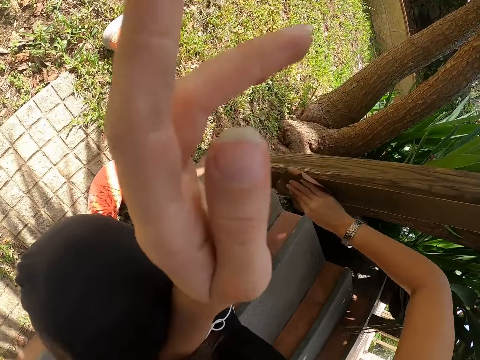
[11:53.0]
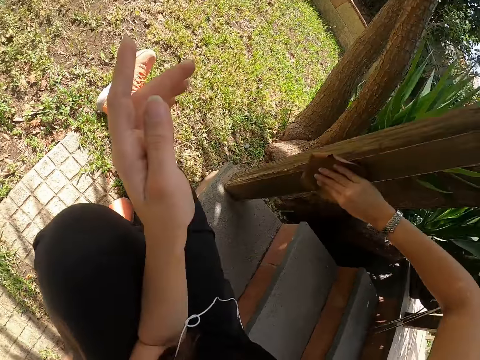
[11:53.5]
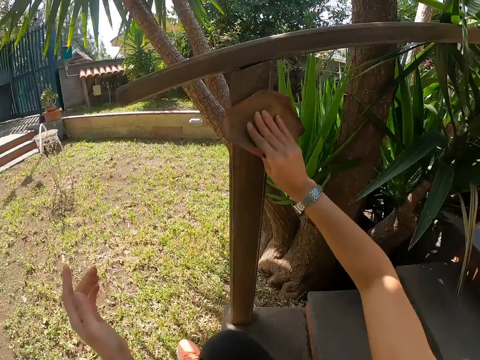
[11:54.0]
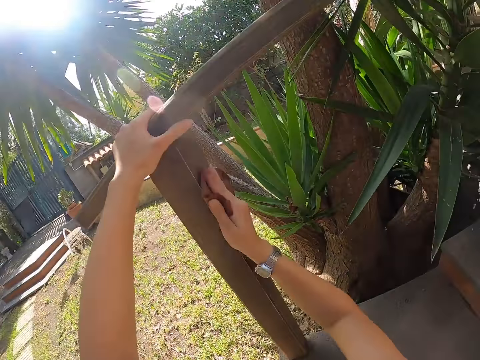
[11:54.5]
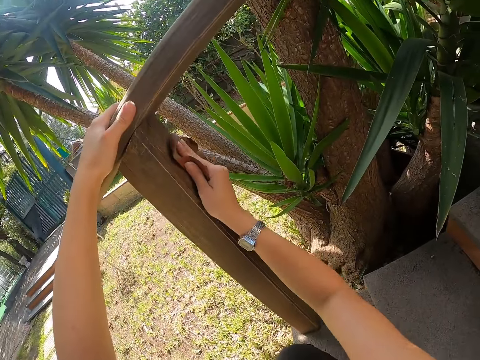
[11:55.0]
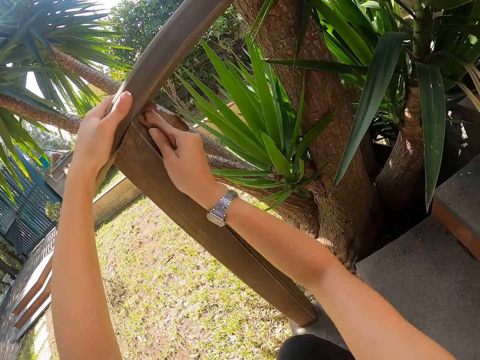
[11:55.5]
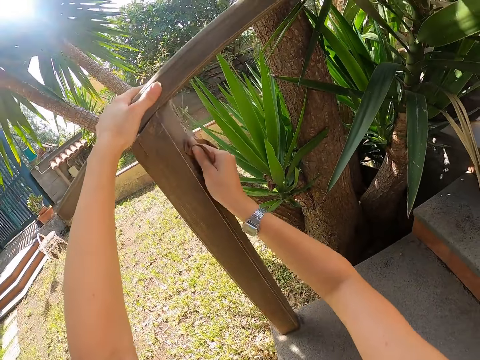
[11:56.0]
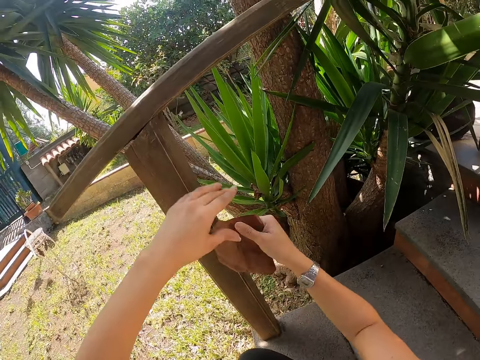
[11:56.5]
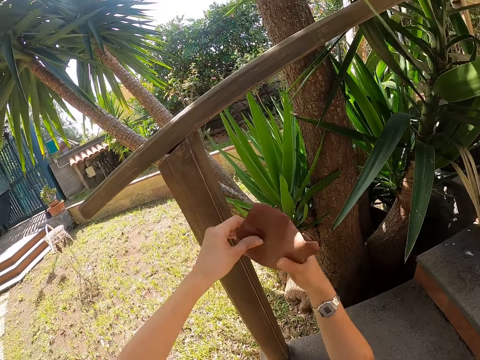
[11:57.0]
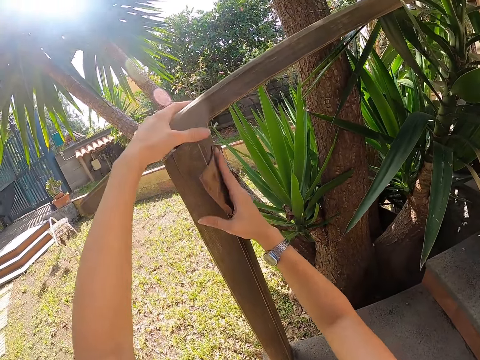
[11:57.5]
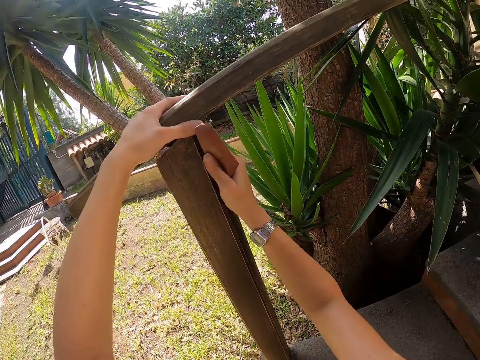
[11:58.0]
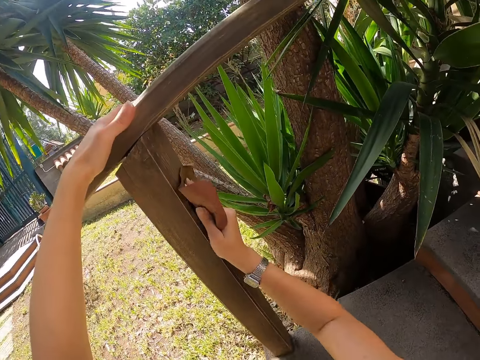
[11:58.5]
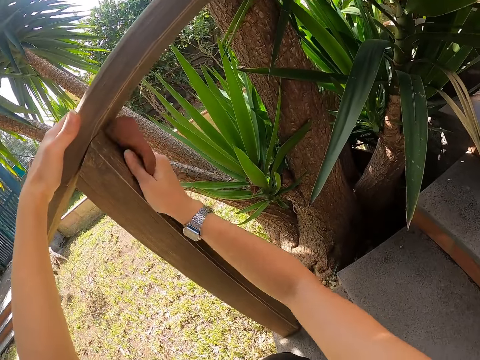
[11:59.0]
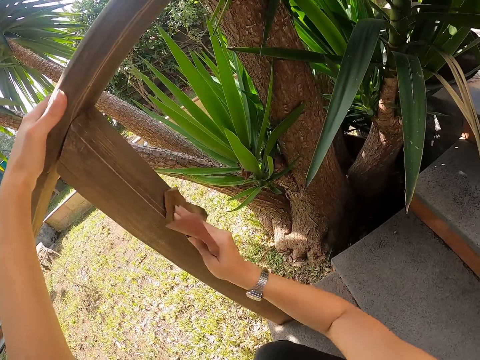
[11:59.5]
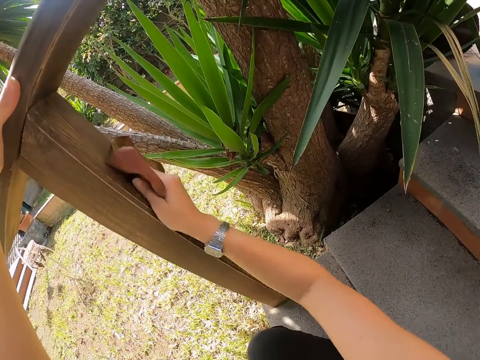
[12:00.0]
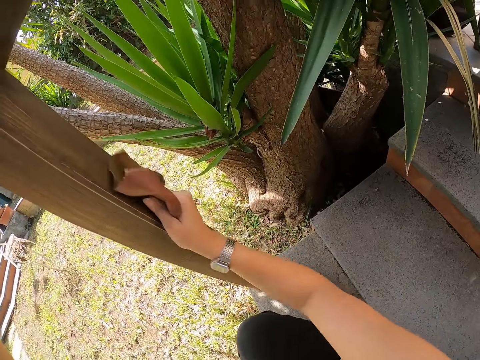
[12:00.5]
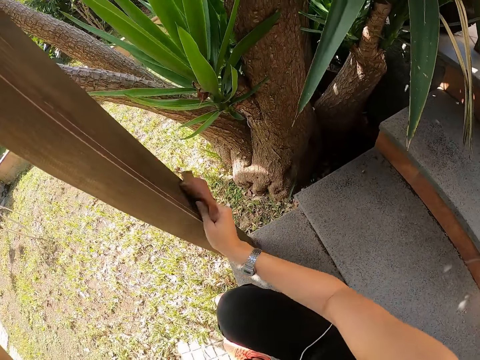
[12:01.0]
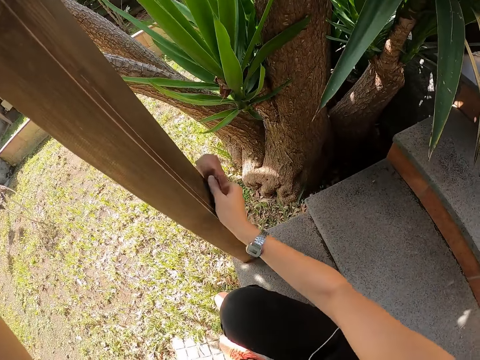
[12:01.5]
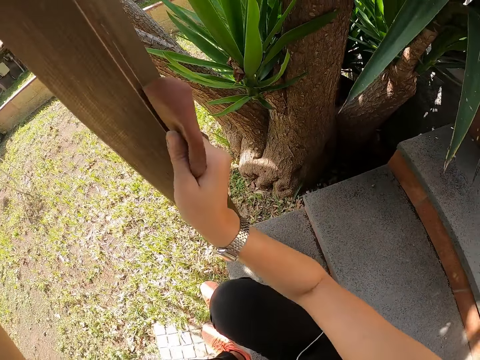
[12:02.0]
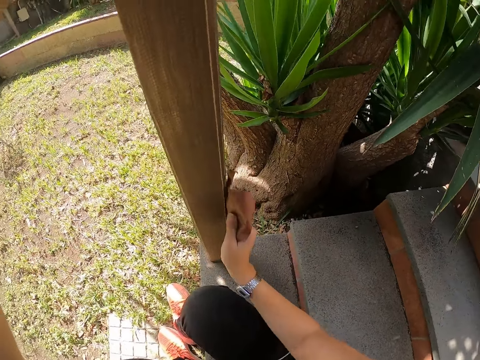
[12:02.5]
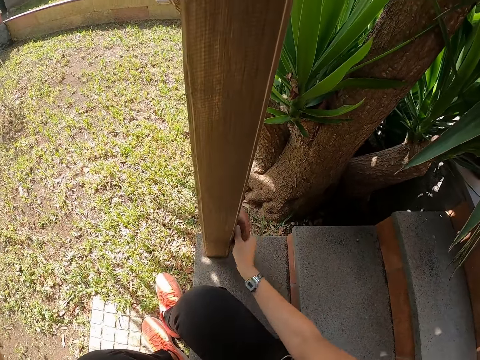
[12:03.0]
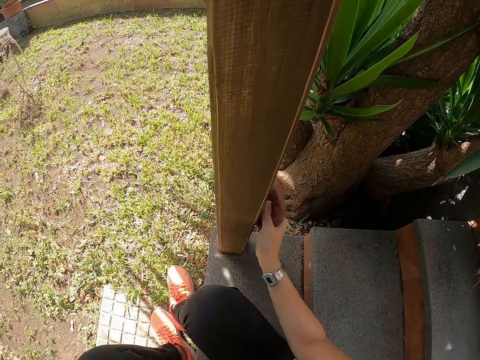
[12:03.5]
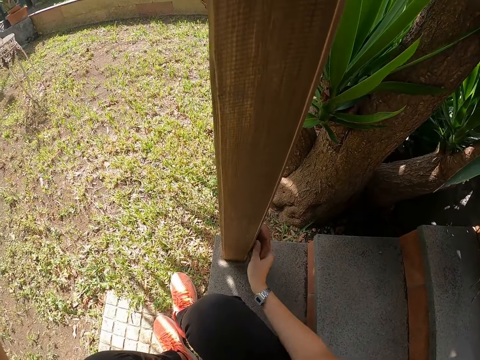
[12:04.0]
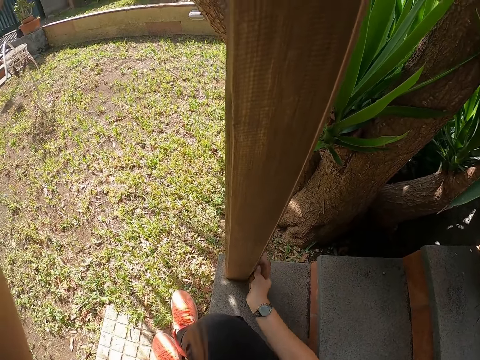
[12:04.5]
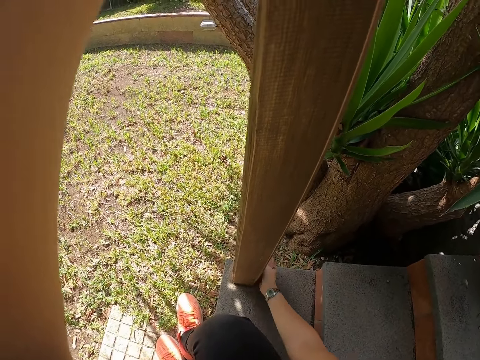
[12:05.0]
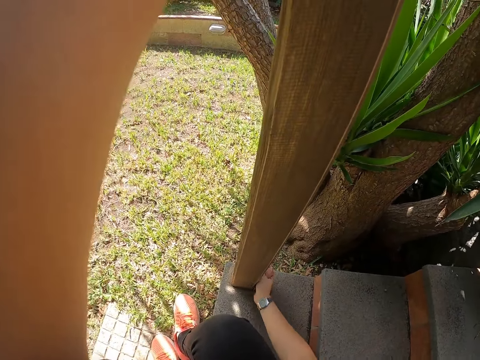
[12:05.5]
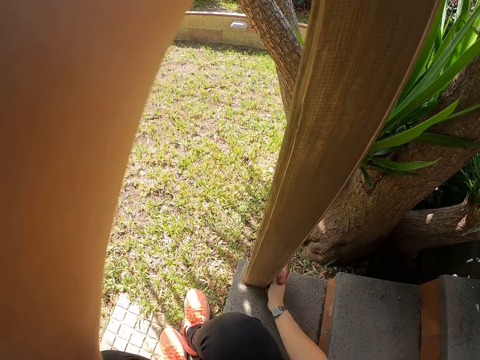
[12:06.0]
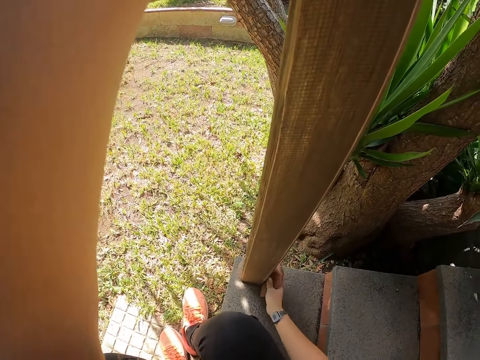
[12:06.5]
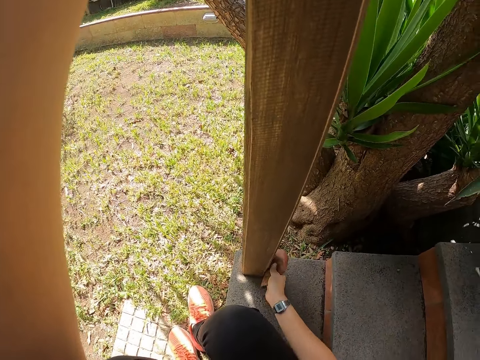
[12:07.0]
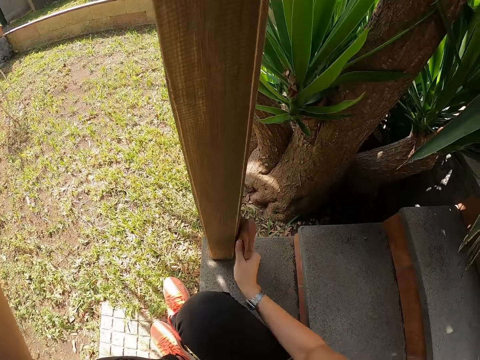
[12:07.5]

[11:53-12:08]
The camera wearer holds the wood with the left hand and scrubs the wood. They hold sandpaper with both hands. They hold the wood with the left hand and scrub the wood with the right hand.

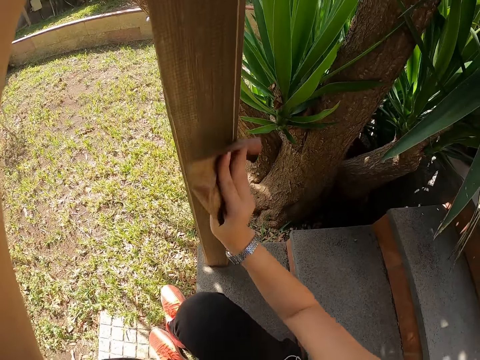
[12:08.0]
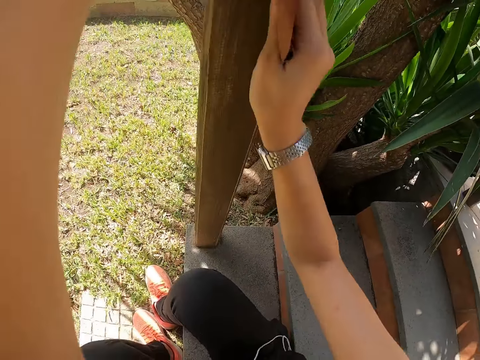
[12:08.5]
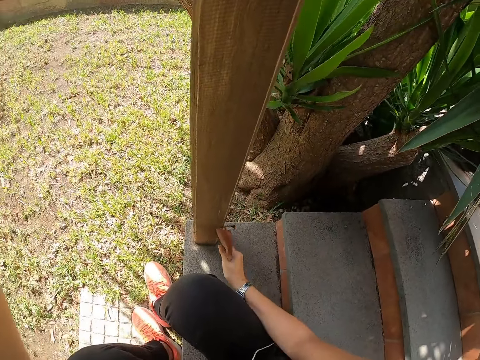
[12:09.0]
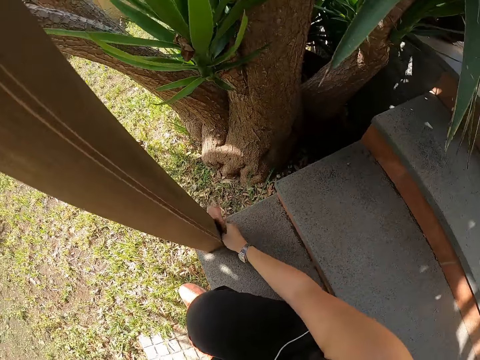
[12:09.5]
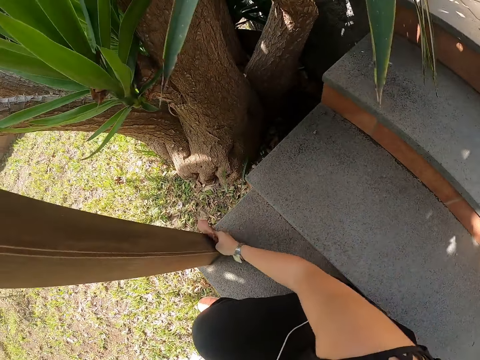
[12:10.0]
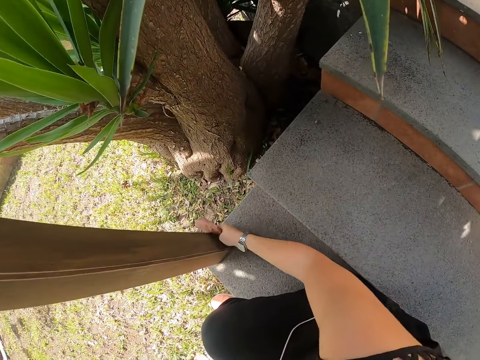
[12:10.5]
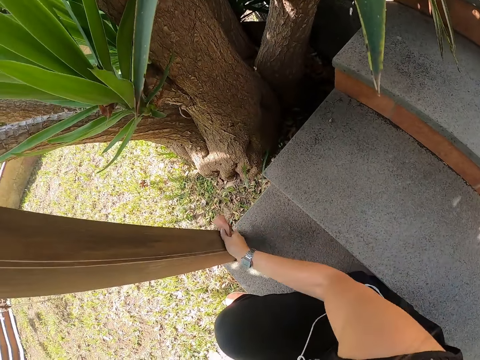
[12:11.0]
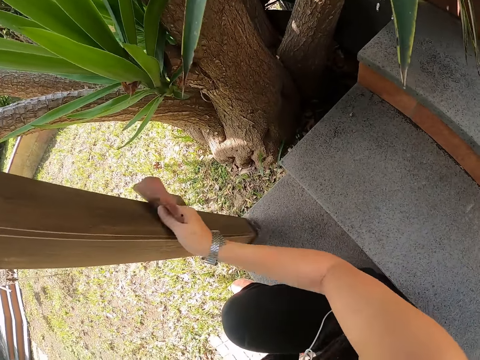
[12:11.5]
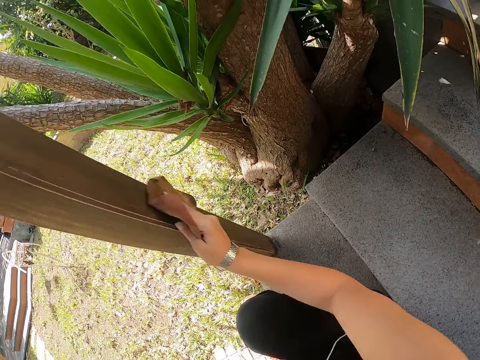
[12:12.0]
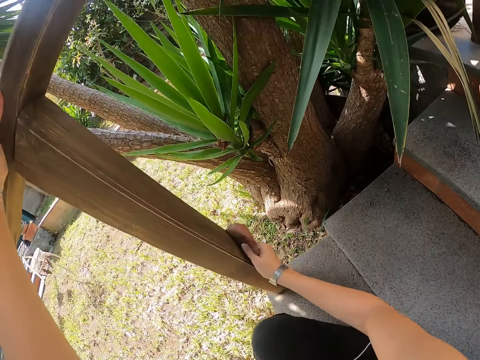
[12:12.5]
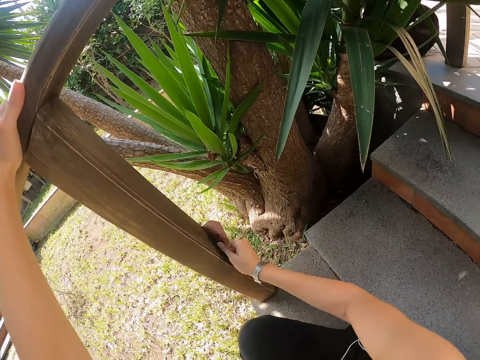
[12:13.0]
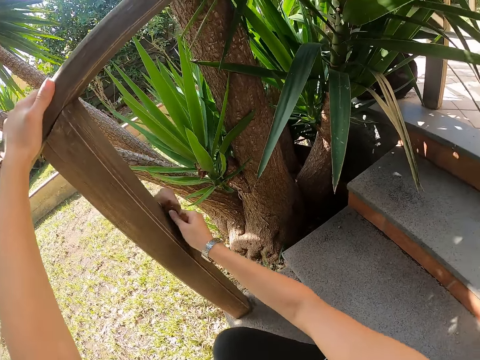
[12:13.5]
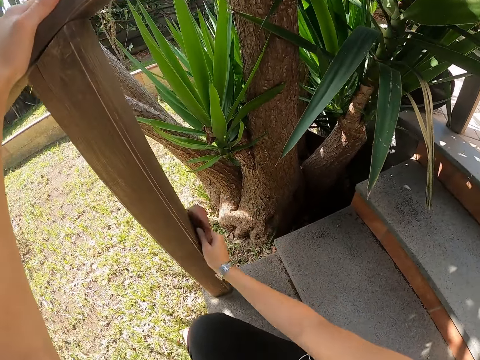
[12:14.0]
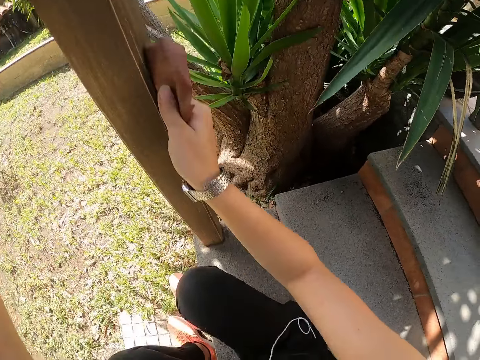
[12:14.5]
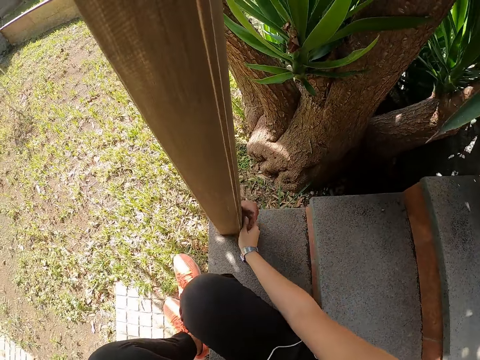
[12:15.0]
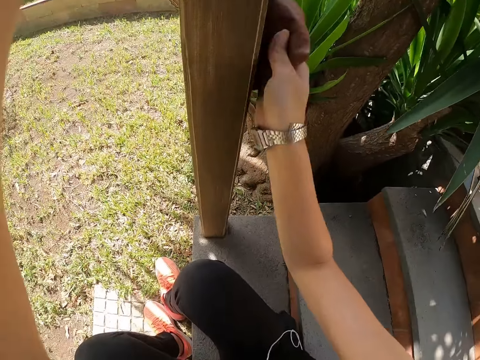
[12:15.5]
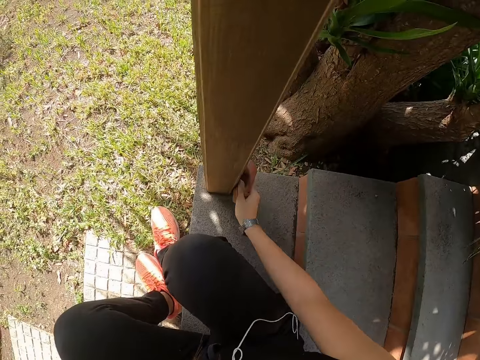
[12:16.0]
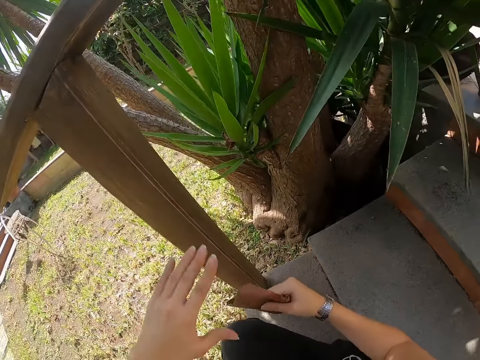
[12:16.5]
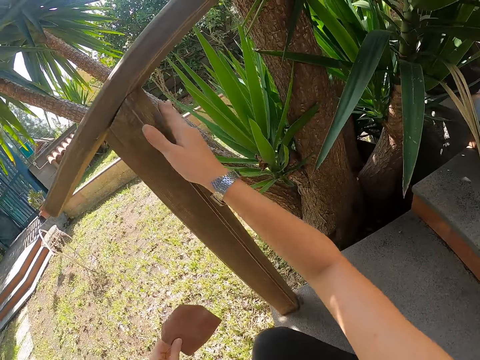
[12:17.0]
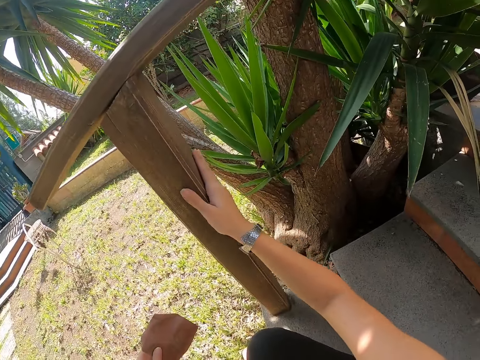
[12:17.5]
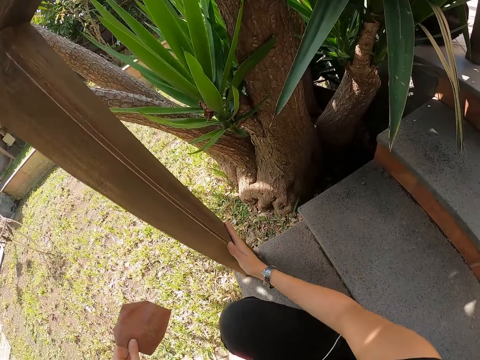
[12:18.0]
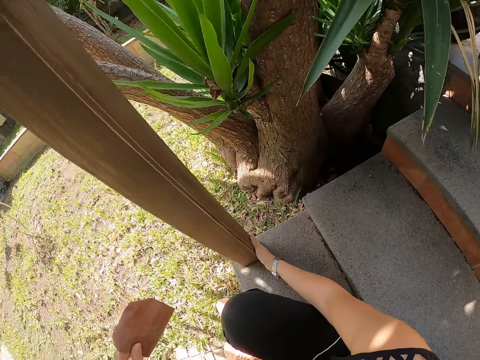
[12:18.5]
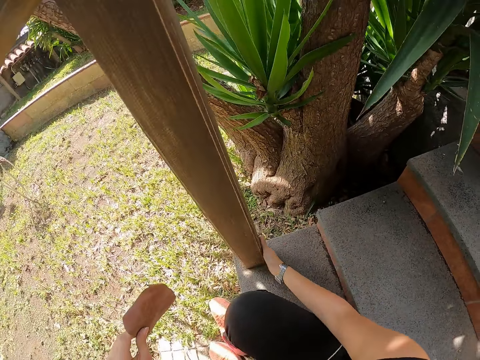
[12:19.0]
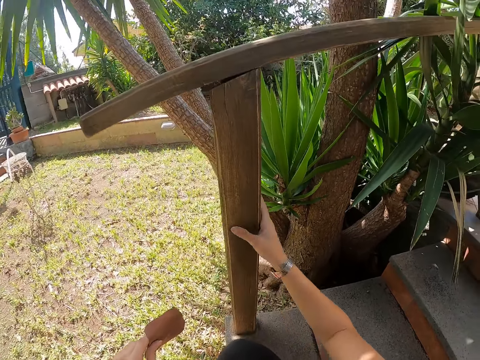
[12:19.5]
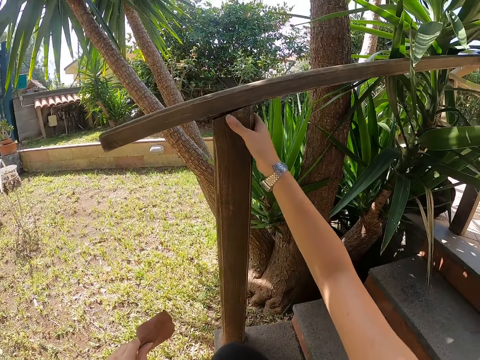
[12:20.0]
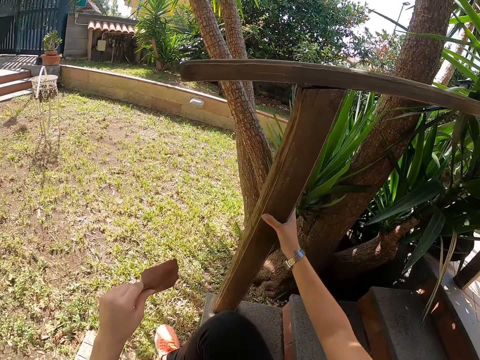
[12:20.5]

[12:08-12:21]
The camera wearer places sandpaper on the left hand. They feel the wood with the right hand.
